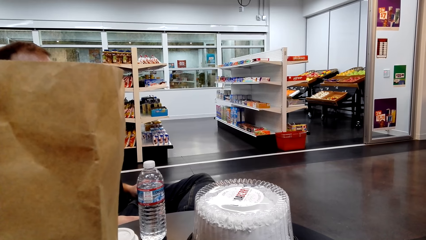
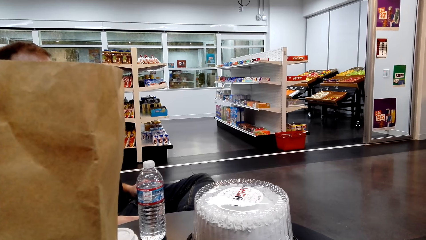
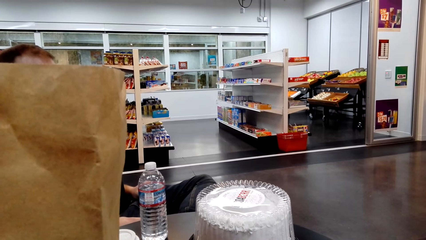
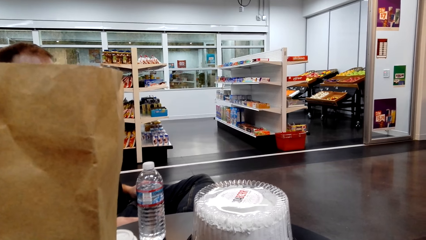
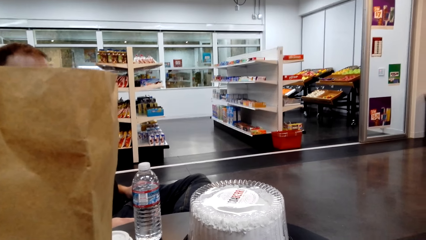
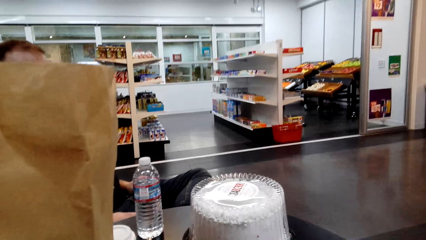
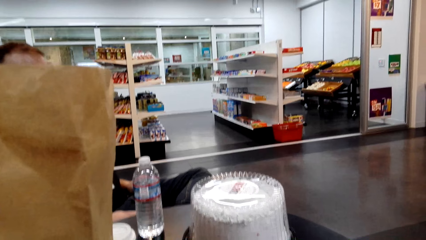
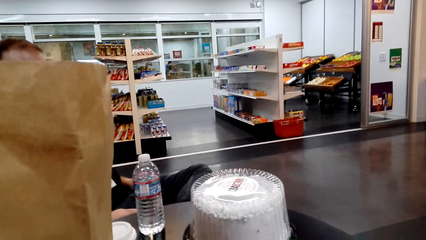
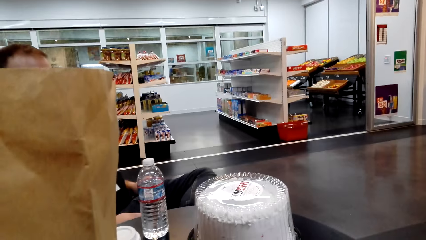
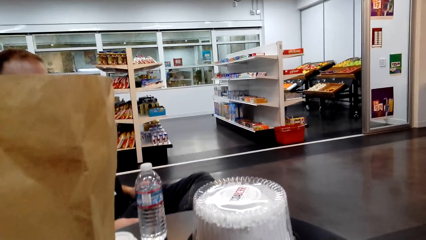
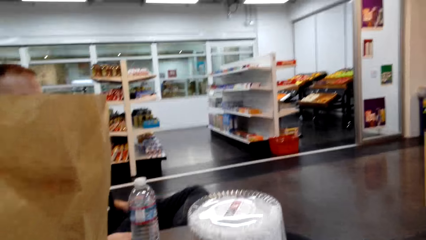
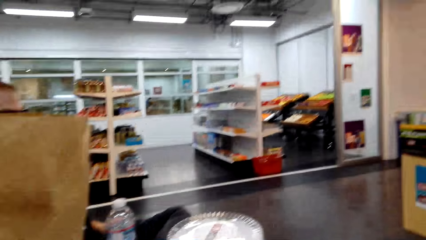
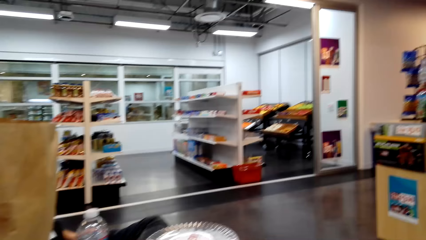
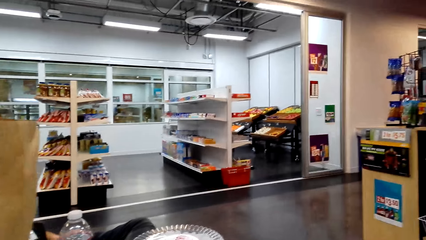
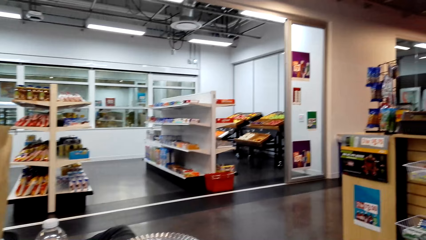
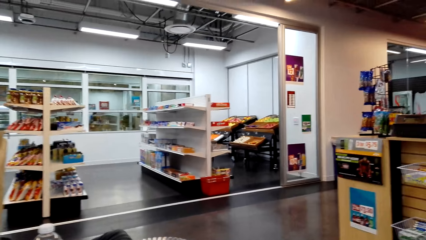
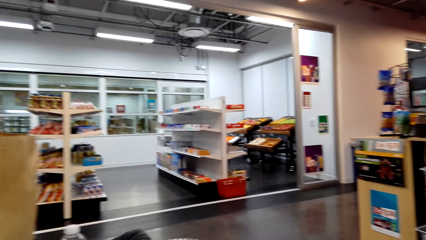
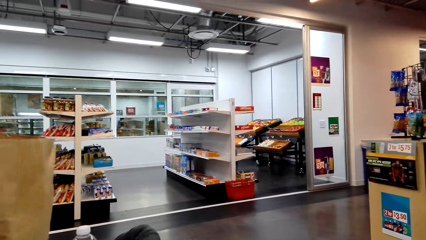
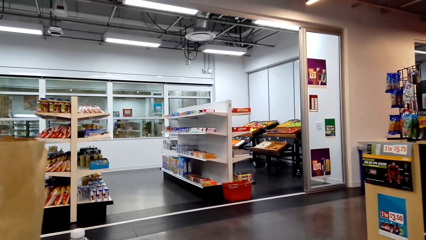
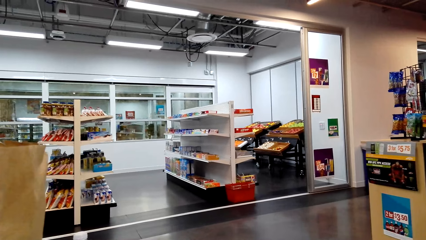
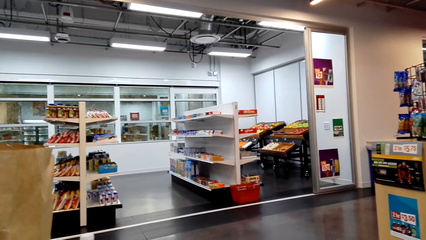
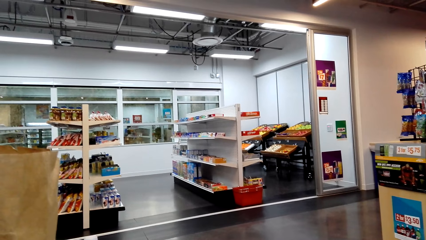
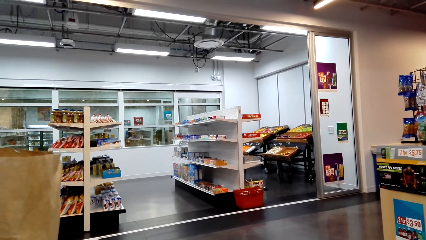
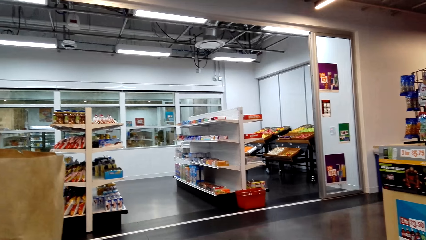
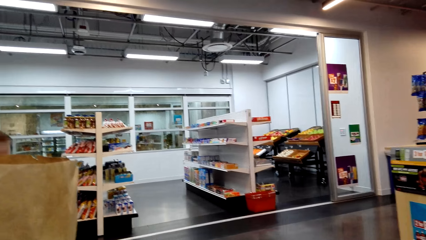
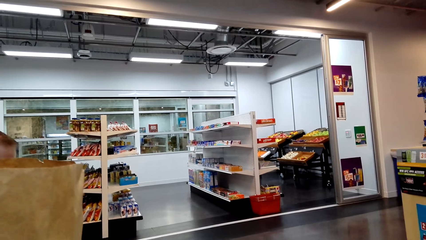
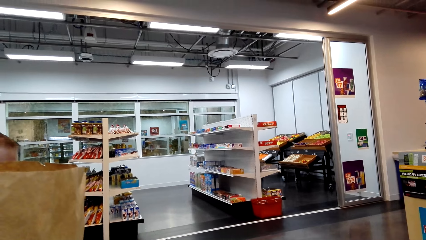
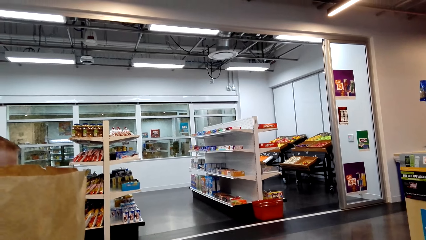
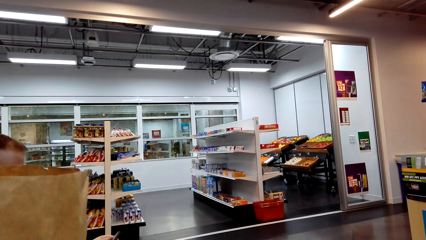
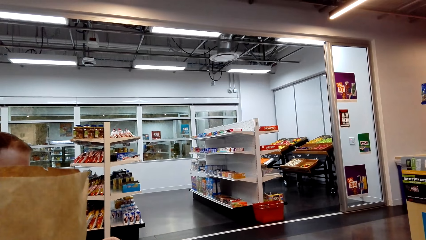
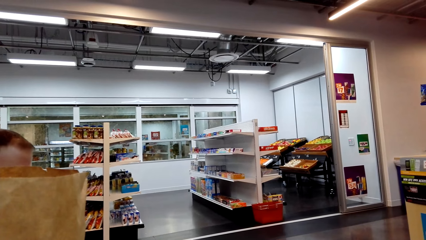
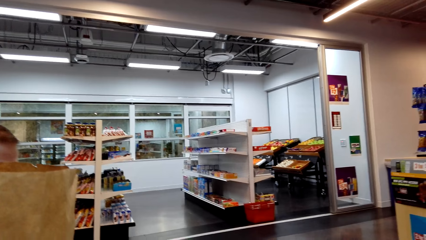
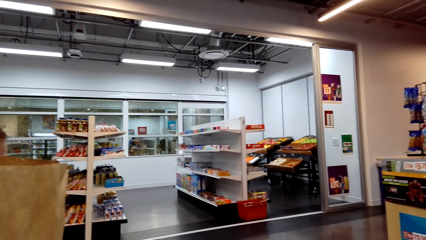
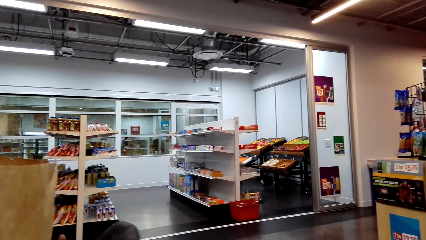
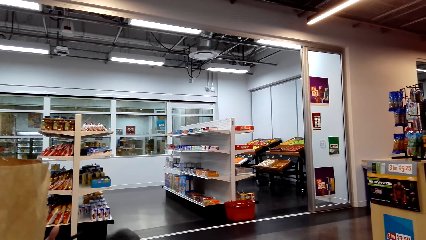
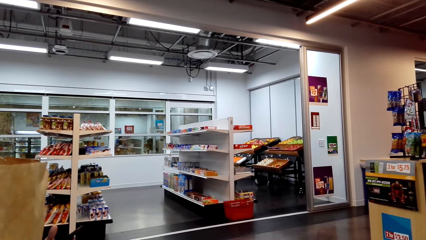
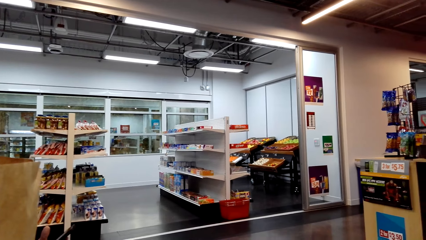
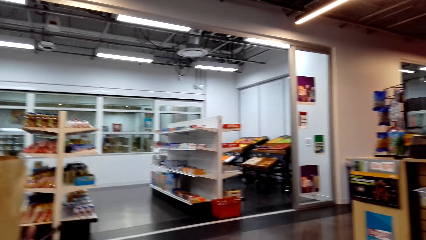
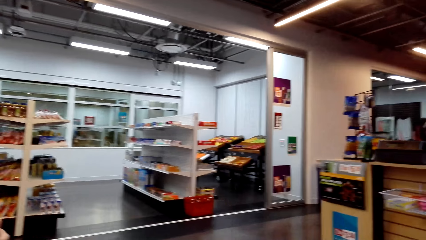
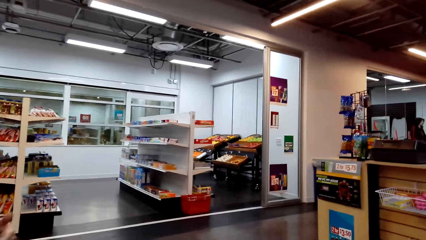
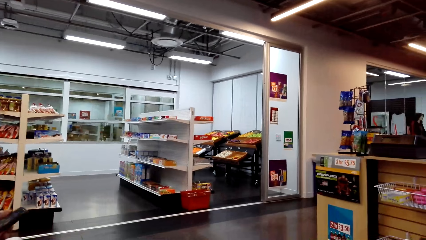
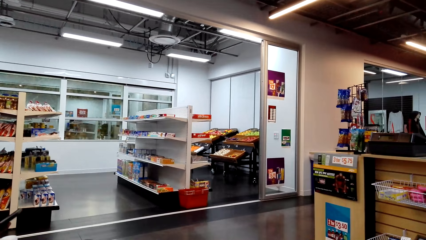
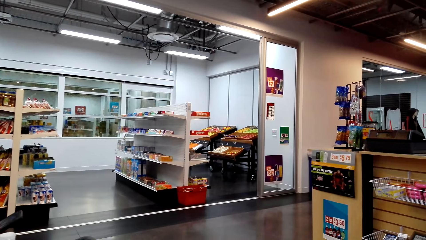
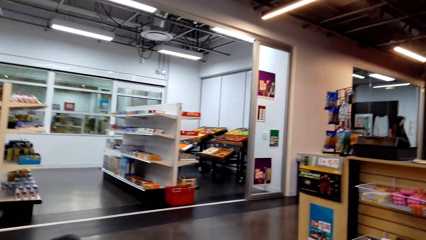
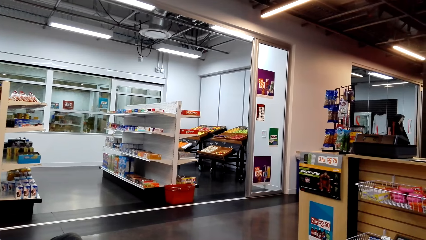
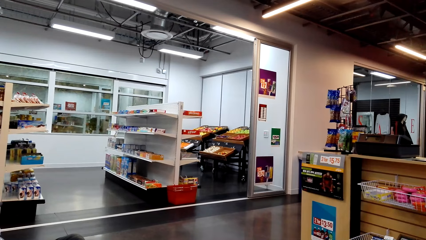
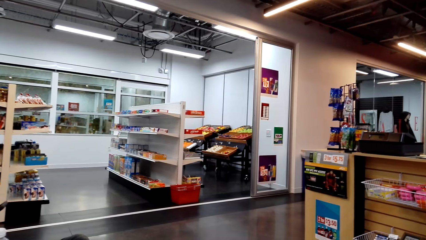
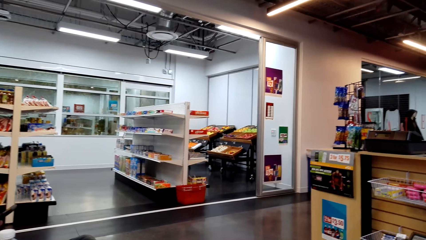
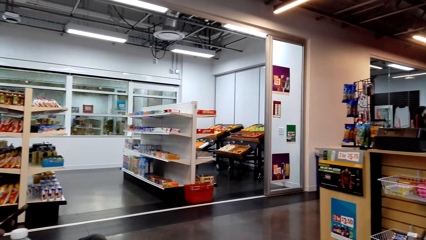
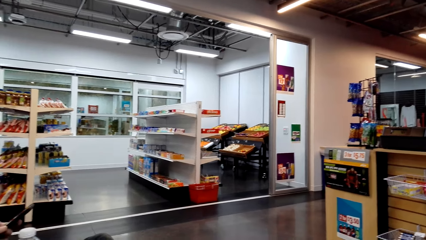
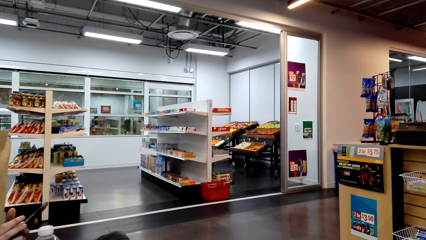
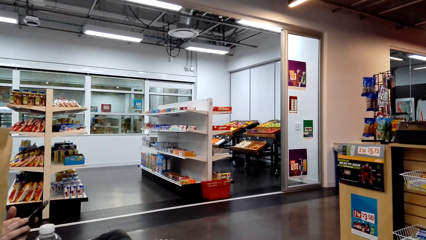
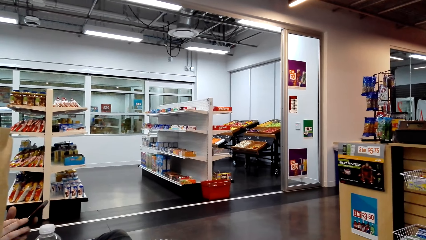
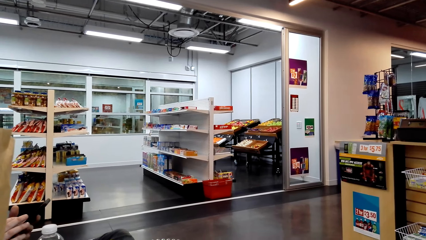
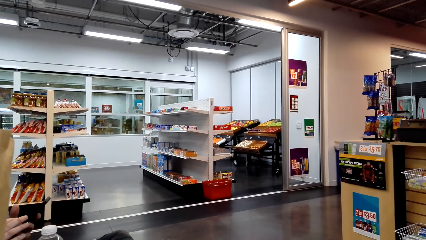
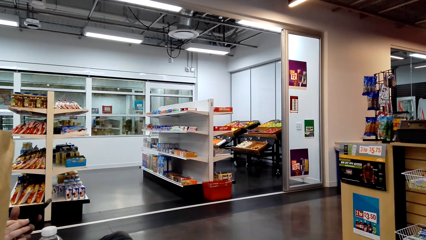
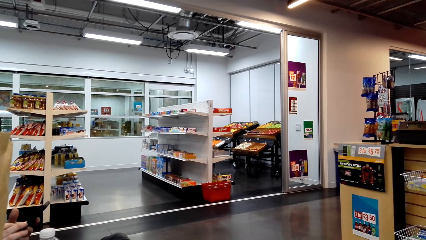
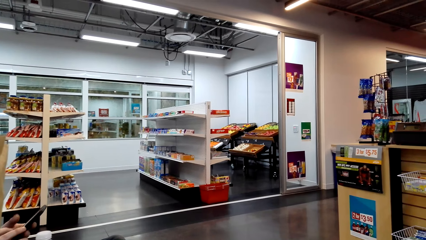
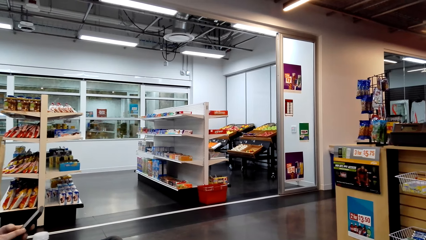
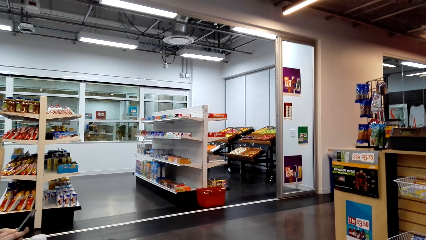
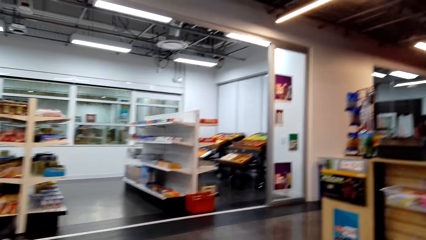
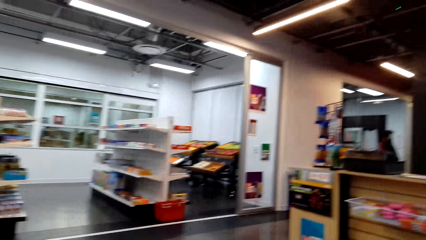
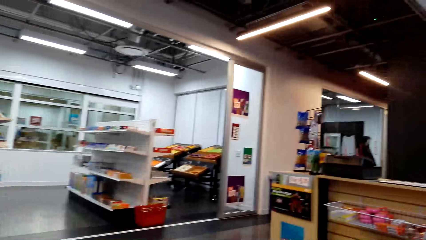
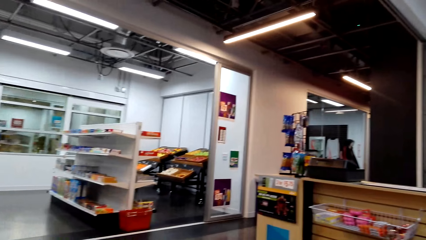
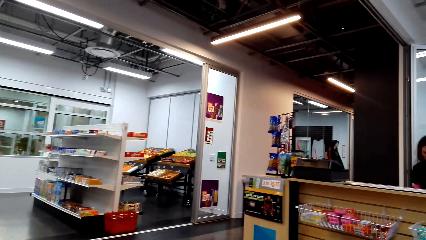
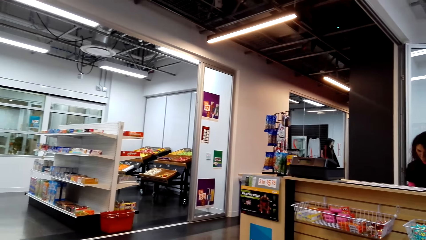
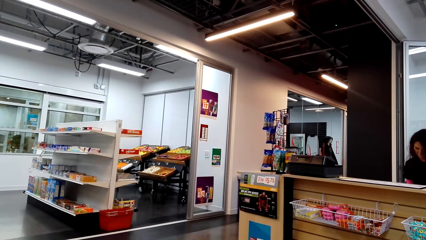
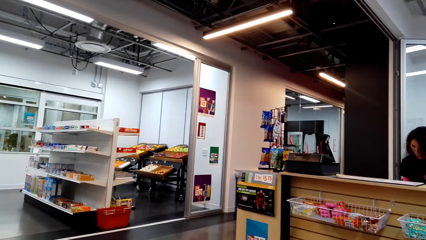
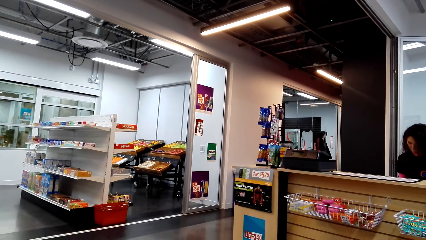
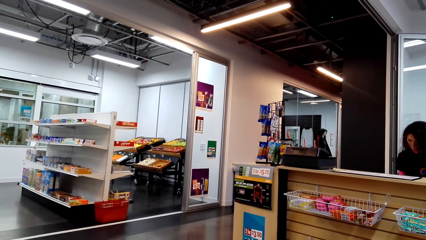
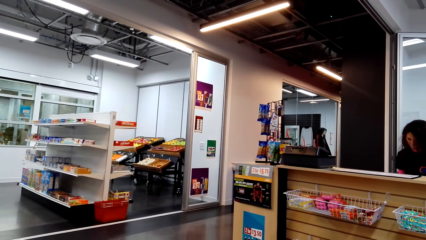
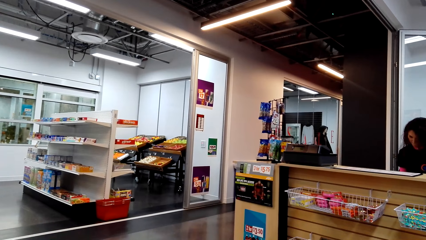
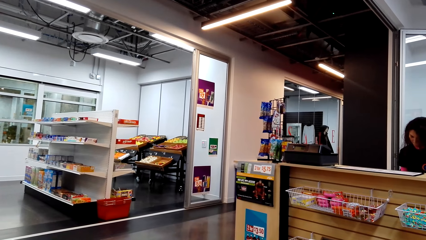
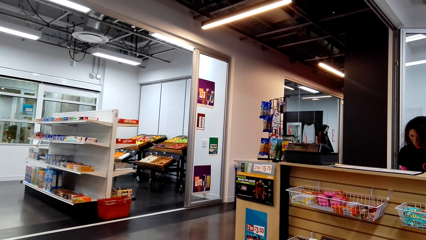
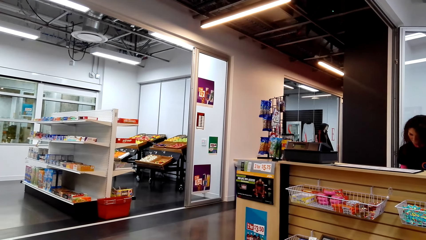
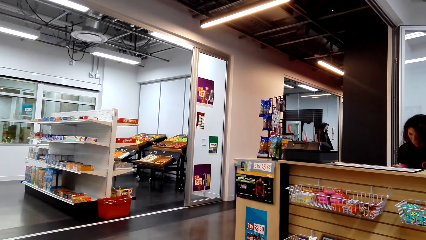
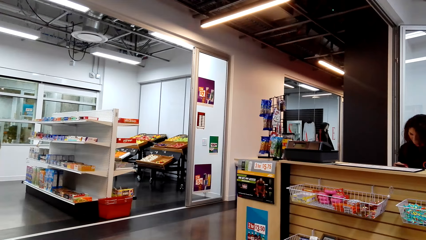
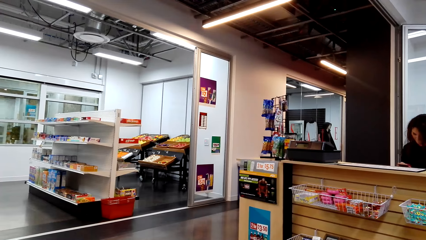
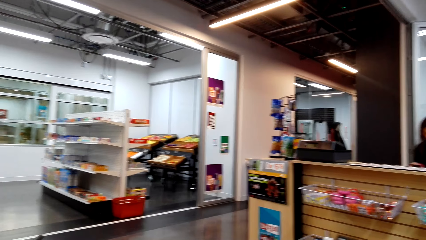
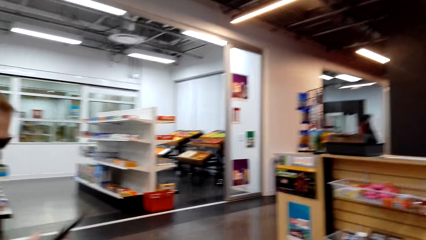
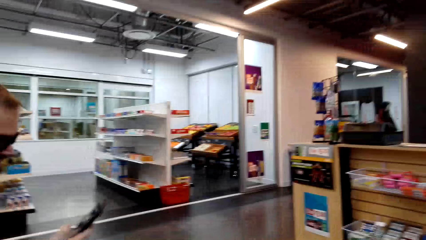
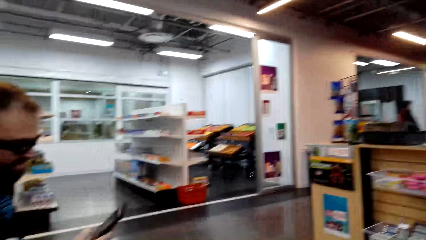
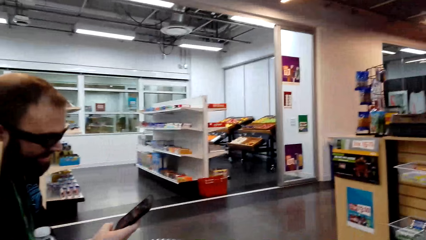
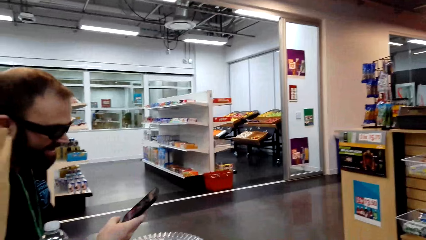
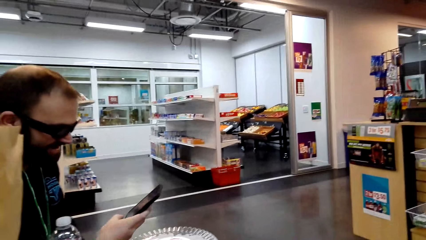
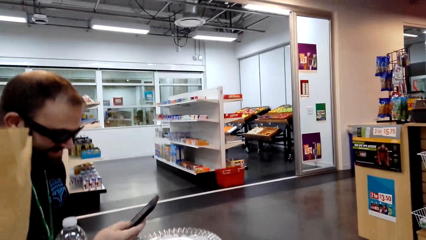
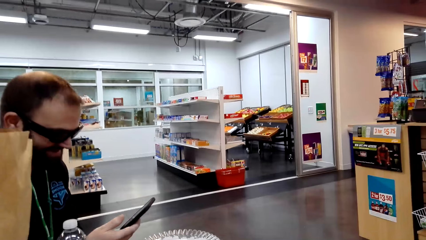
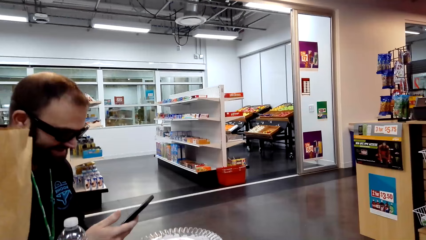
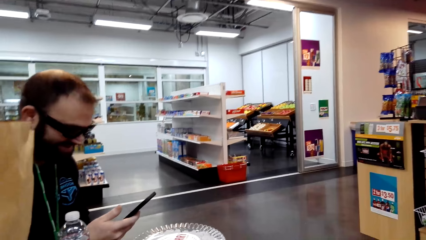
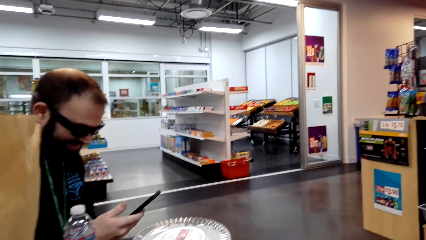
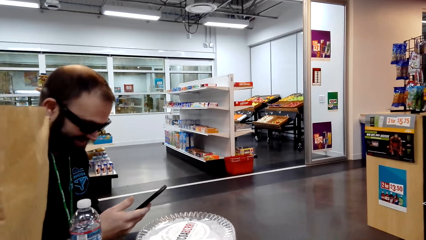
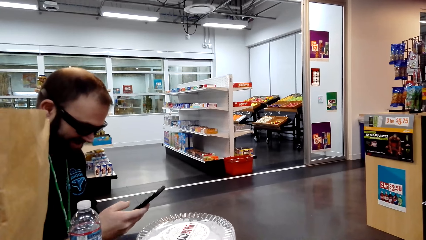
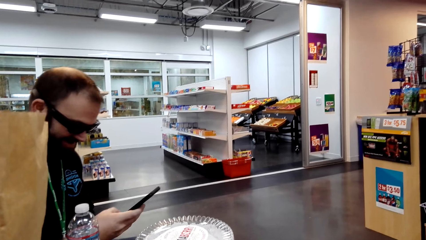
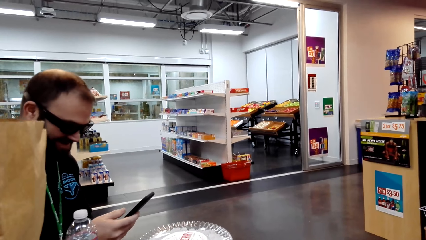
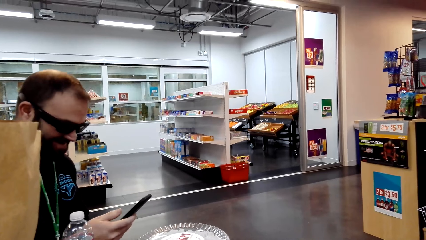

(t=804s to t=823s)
The man operates the phone.
